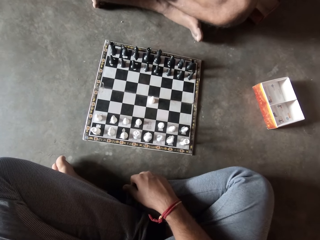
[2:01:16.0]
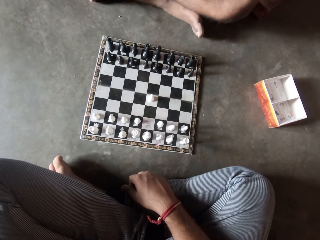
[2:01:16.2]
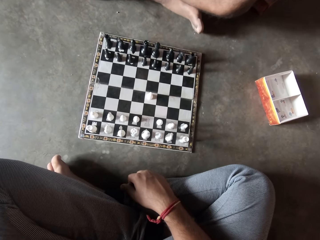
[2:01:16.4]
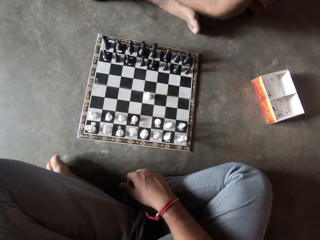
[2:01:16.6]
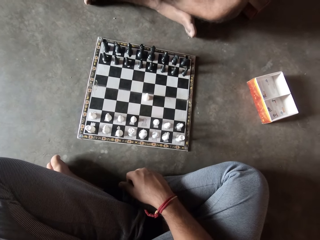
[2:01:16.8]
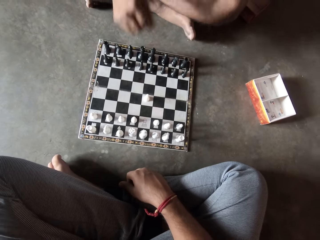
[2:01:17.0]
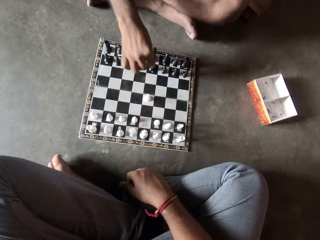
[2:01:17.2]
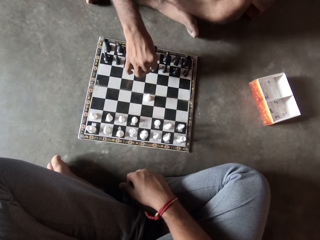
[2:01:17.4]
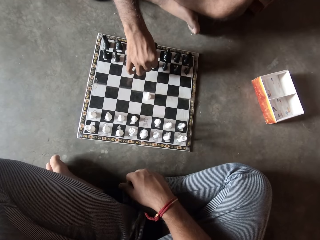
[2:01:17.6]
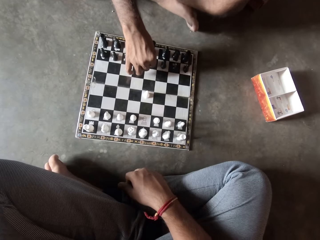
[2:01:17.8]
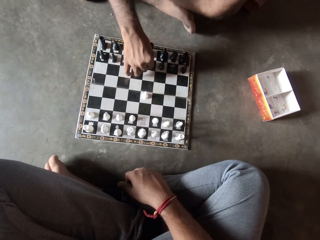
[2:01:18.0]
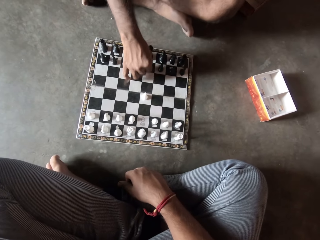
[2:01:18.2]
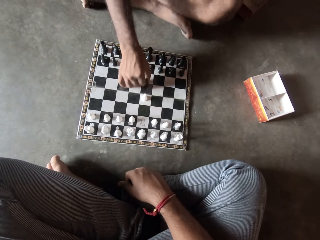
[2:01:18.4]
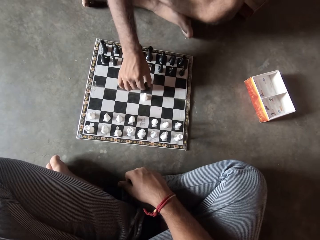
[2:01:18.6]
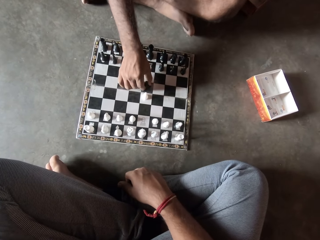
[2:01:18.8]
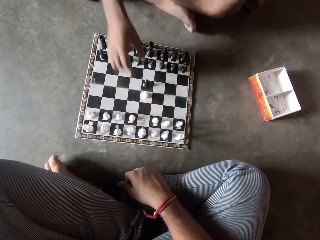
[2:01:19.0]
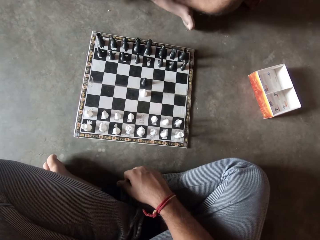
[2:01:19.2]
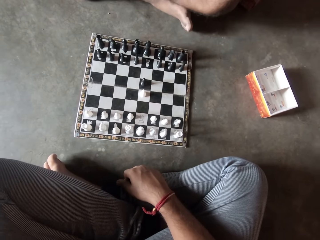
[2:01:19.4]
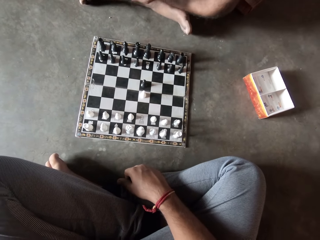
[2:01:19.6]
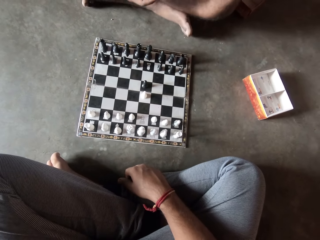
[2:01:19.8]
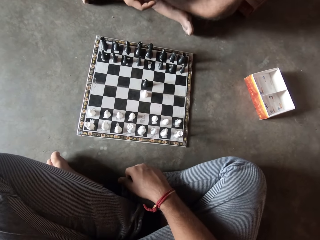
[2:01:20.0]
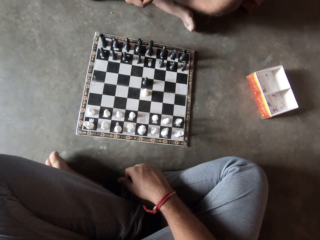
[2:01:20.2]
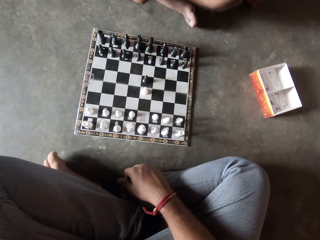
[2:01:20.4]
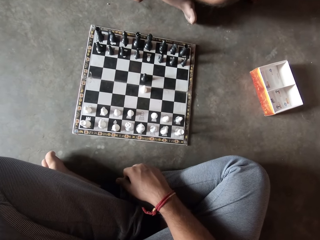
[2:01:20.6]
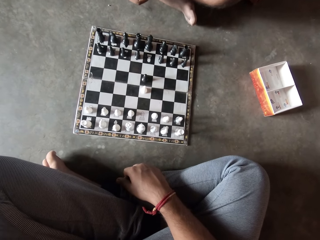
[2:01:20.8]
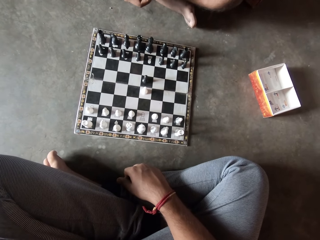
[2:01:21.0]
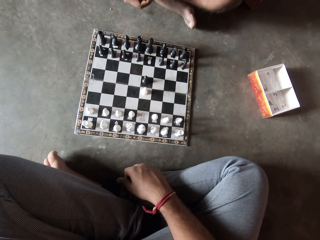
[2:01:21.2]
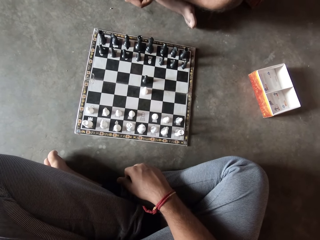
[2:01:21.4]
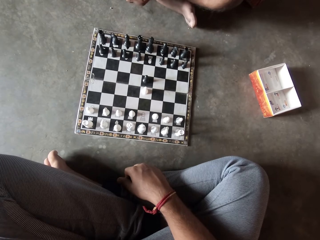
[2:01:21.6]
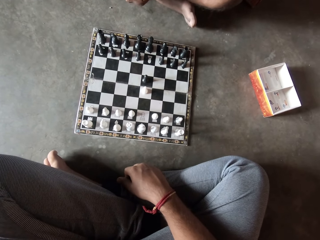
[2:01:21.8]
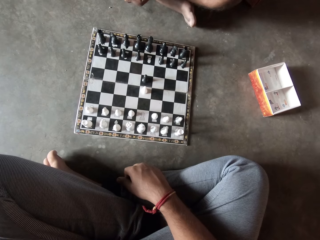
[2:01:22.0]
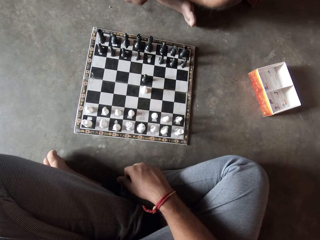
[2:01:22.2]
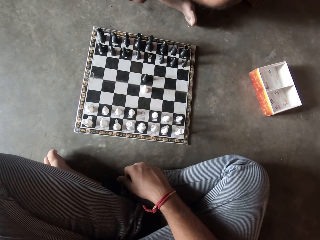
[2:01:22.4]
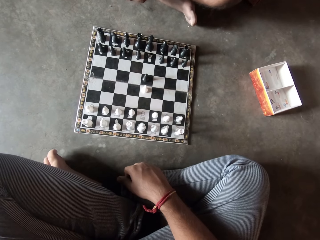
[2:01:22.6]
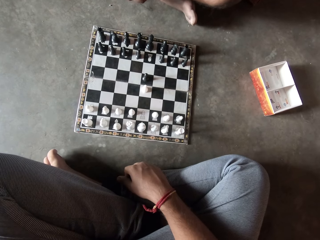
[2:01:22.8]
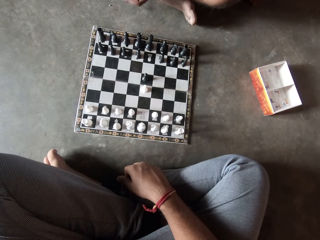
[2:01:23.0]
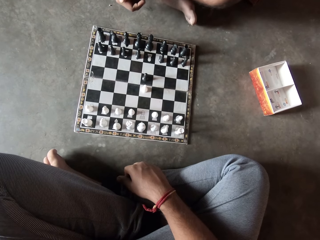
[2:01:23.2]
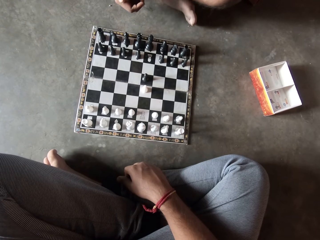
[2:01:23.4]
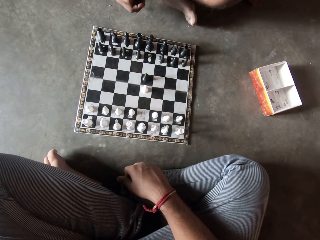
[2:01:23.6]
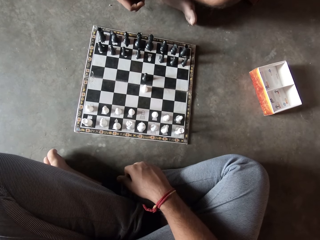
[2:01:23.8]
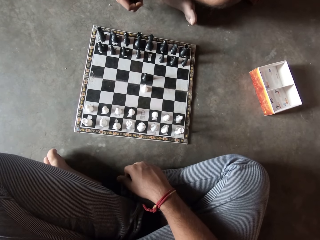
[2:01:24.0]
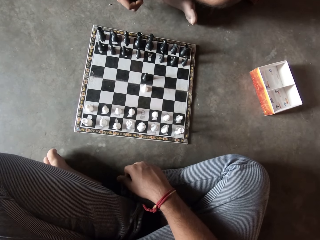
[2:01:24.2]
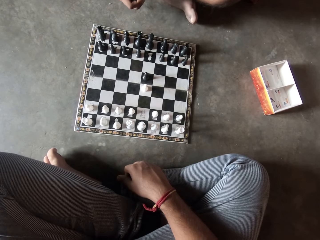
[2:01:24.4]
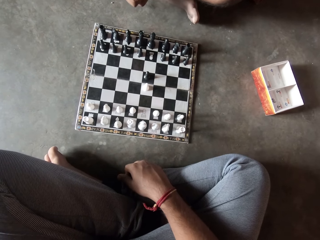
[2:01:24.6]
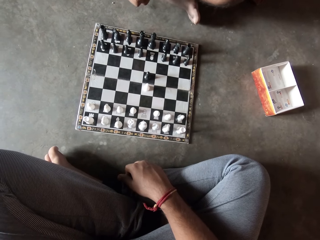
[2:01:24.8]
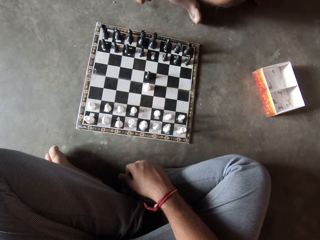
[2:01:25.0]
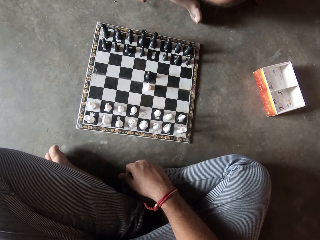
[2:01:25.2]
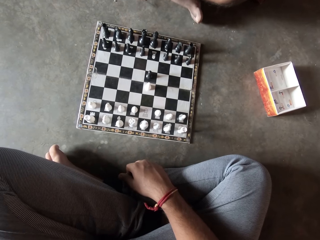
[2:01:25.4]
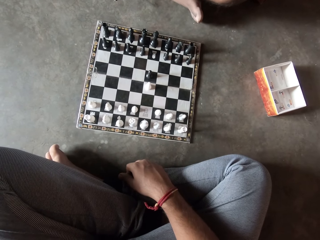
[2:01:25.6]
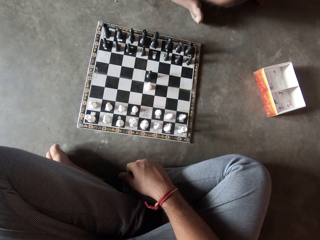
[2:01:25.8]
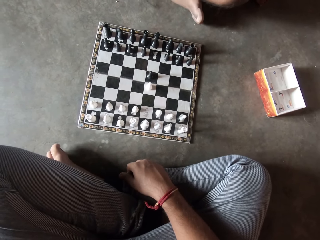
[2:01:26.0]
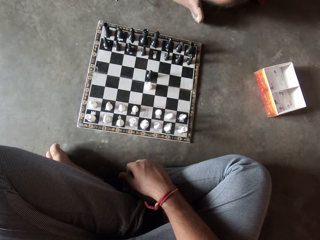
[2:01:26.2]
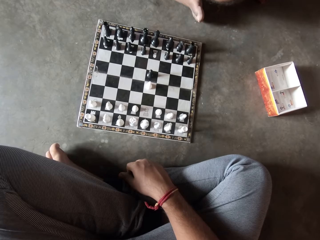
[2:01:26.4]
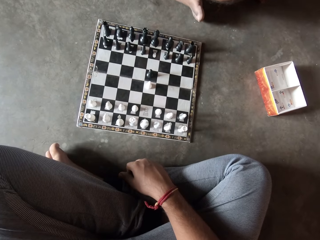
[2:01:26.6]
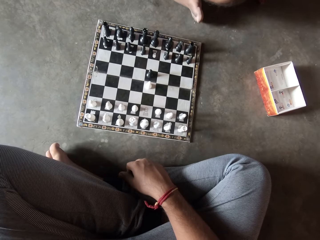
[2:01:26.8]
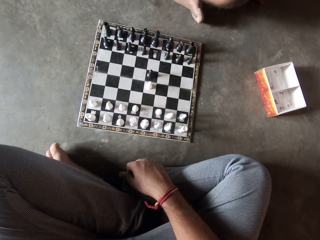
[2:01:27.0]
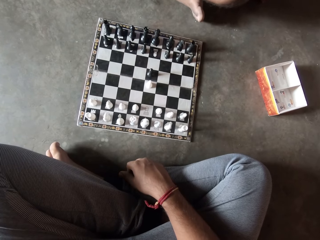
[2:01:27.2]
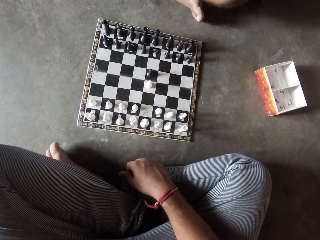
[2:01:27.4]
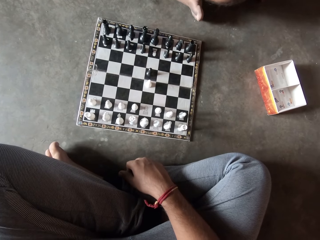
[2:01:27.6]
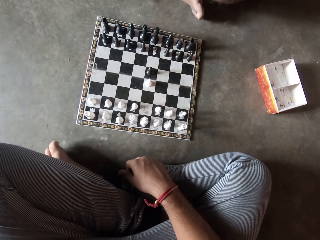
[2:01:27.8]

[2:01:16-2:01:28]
A man moves a black piece on the chess board with his right hand.

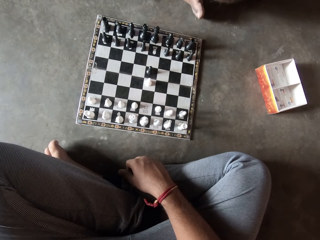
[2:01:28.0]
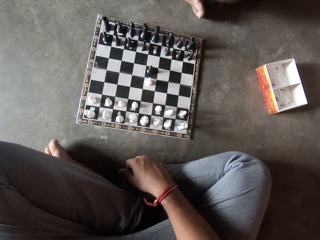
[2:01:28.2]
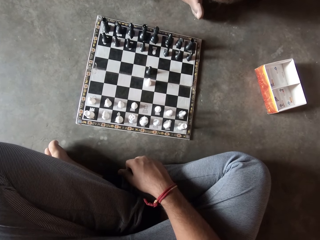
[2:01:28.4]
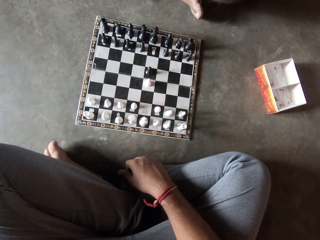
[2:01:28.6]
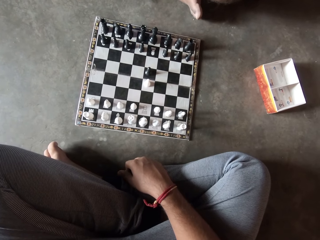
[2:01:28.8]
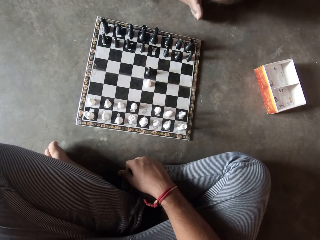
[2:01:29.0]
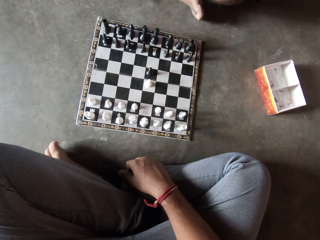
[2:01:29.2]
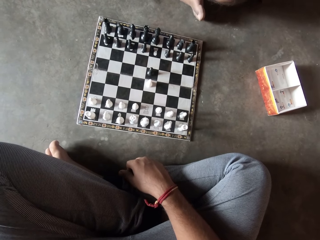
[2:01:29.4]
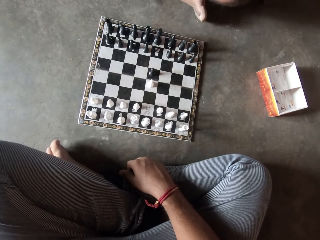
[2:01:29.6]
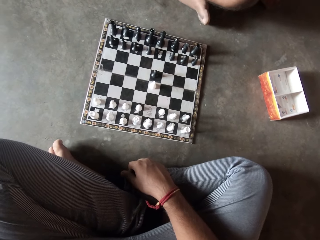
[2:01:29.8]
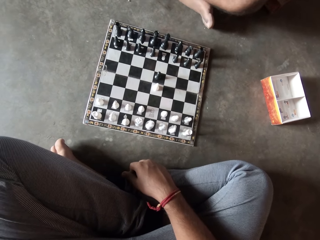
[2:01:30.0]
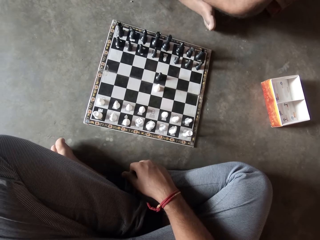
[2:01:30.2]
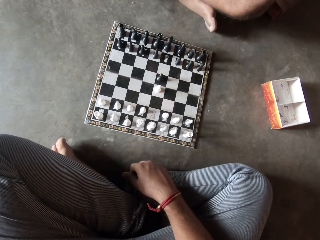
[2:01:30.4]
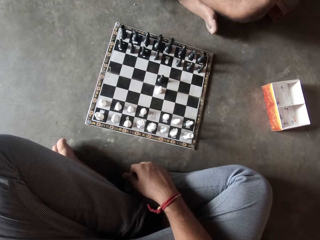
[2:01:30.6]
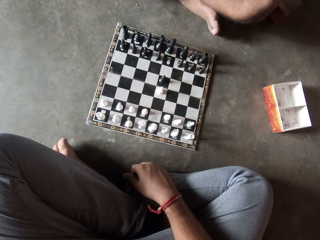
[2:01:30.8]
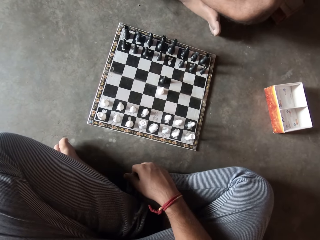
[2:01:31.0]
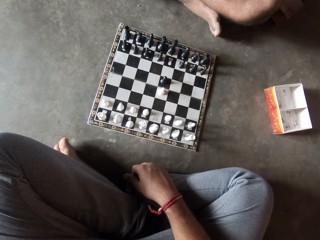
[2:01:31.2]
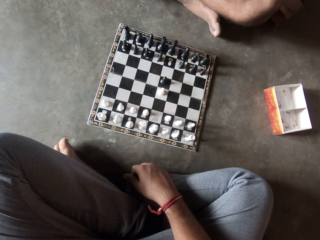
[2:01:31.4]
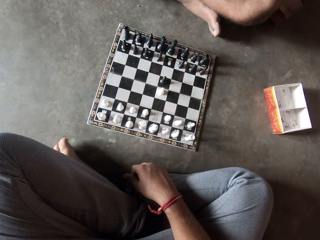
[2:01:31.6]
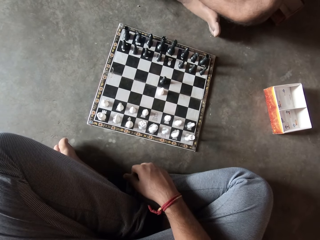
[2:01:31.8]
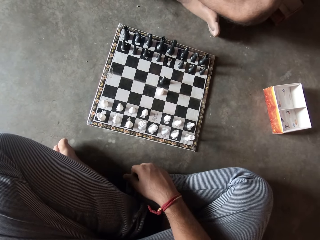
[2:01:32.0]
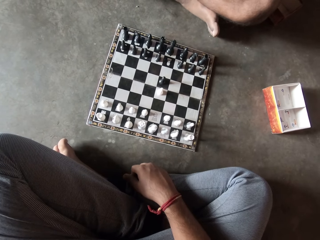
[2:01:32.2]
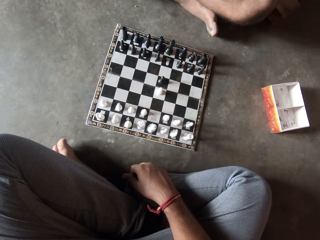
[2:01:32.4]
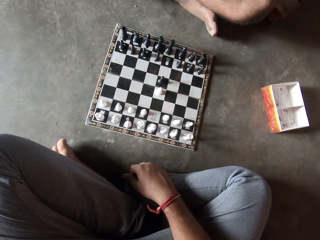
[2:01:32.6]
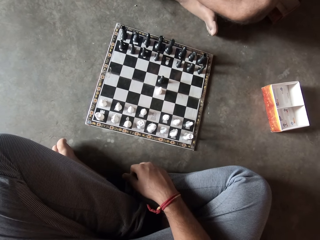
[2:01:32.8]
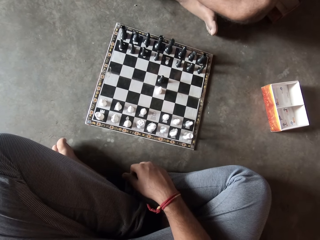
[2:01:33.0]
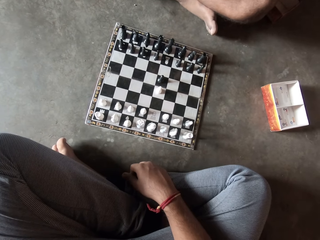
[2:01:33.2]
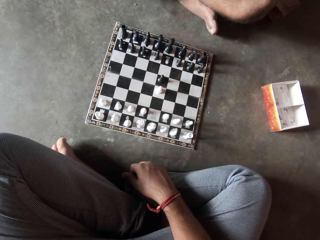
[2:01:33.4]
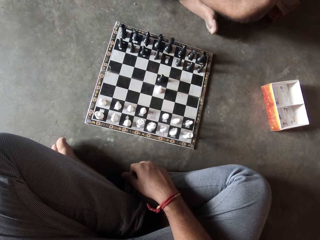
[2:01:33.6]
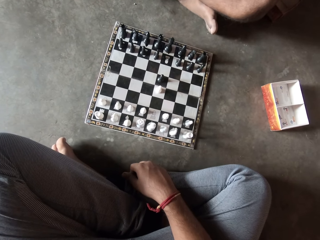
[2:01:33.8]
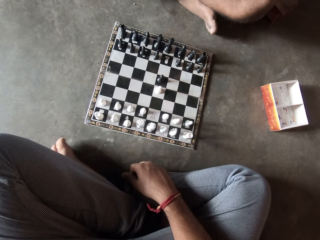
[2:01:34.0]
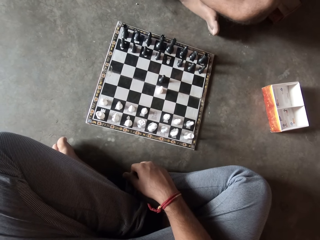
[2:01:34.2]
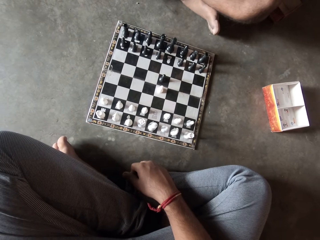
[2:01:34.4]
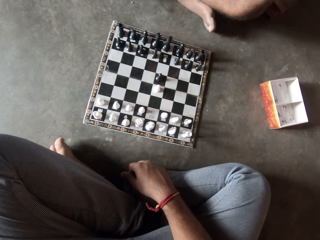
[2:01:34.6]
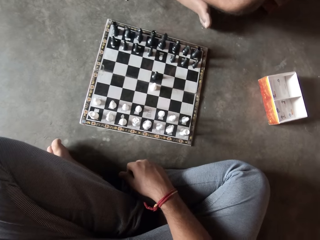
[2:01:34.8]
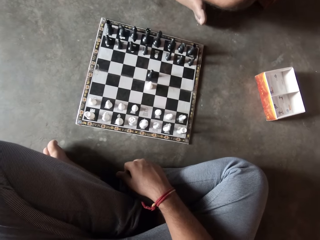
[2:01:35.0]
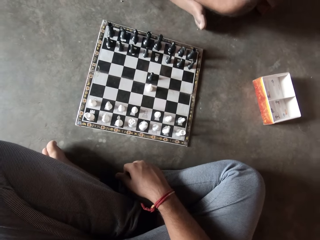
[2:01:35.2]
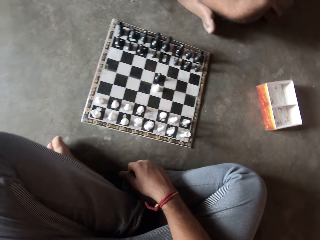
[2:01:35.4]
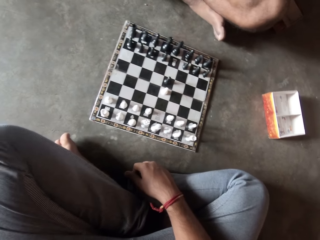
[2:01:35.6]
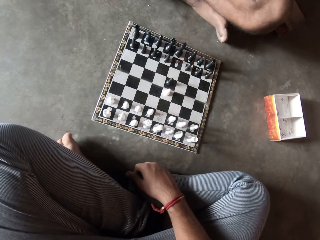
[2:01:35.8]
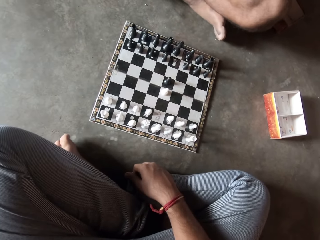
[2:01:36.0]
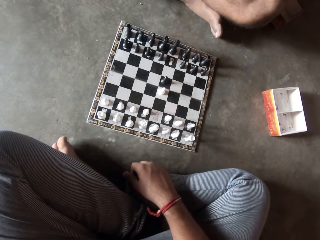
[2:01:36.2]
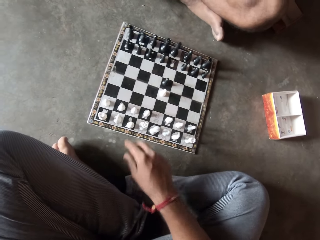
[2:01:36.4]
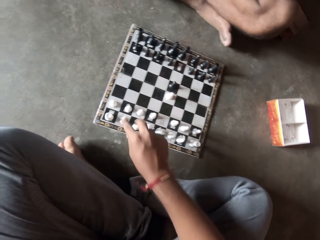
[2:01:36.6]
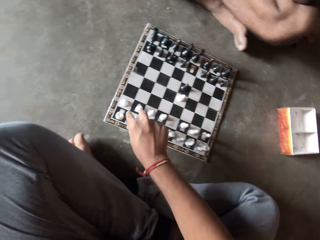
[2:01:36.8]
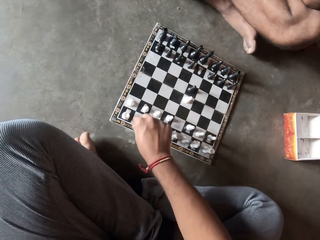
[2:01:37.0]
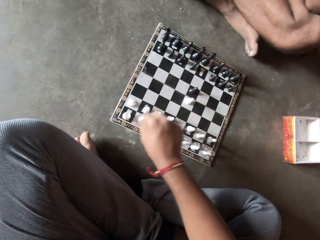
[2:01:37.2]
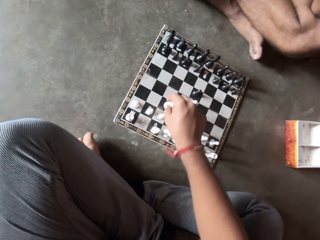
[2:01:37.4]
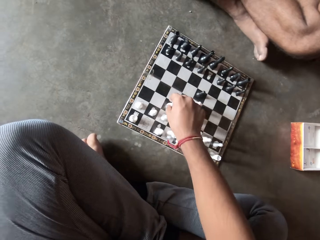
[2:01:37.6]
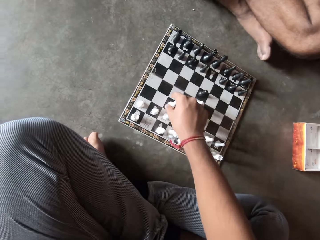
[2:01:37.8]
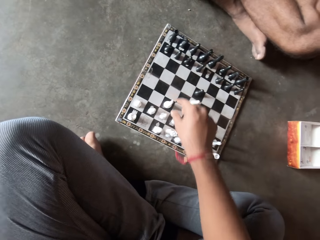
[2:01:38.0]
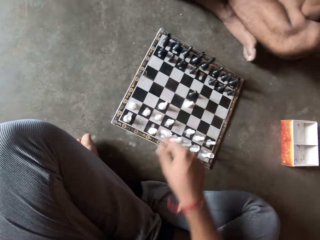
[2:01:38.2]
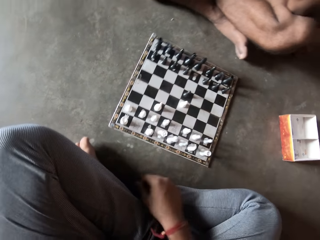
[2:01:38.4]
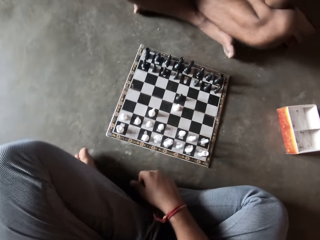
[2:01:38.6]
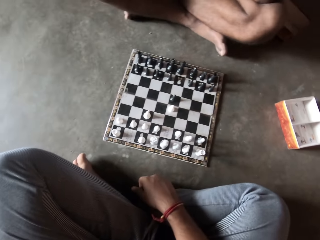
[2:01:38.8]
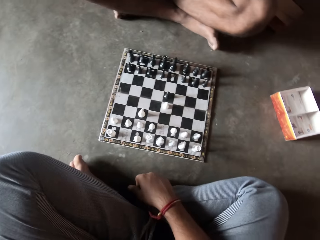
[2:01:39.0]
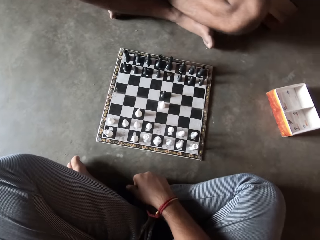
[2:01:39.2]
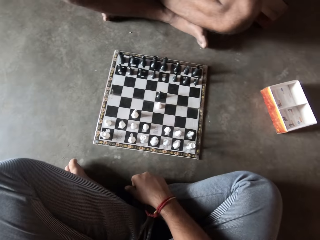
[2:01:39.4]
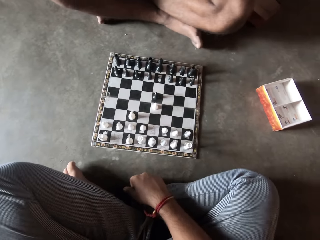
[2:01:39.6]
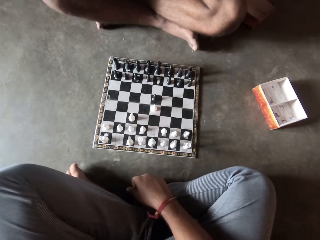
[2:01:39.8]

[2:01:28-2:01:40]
The camera wearer moves another white piece on the chess board. He lays his hand on his feet.
